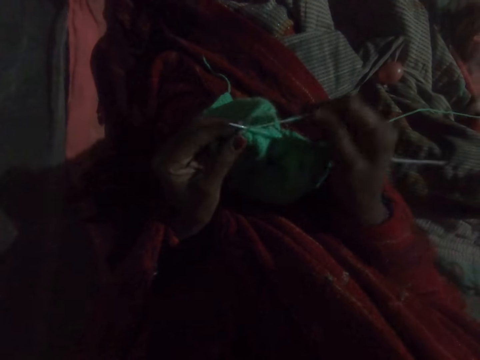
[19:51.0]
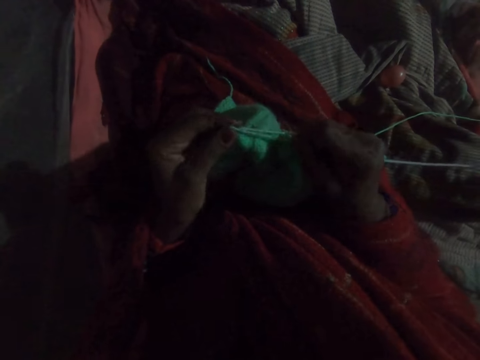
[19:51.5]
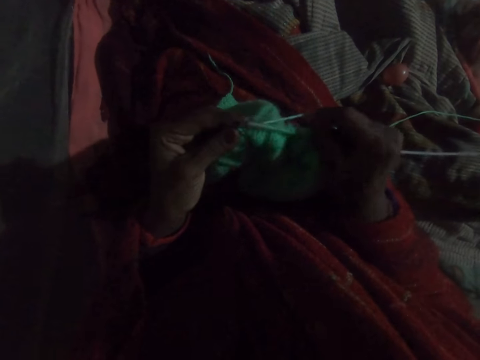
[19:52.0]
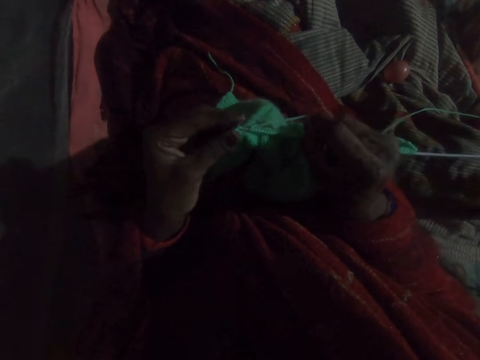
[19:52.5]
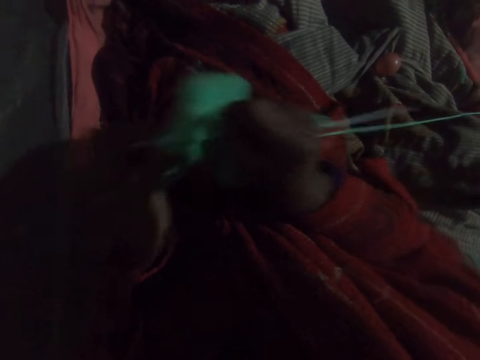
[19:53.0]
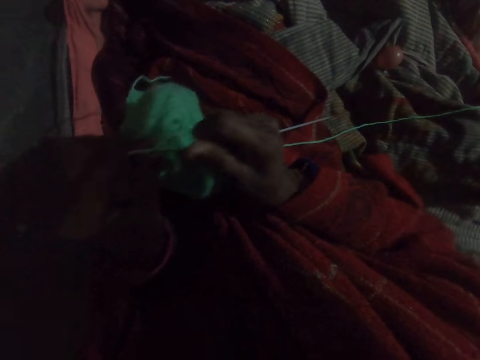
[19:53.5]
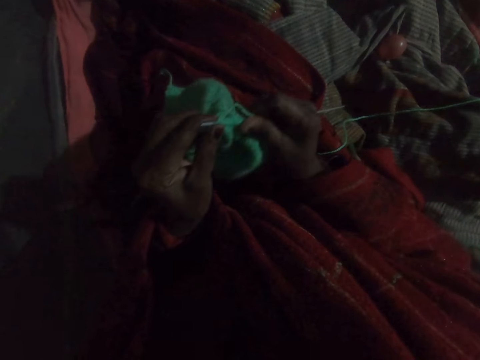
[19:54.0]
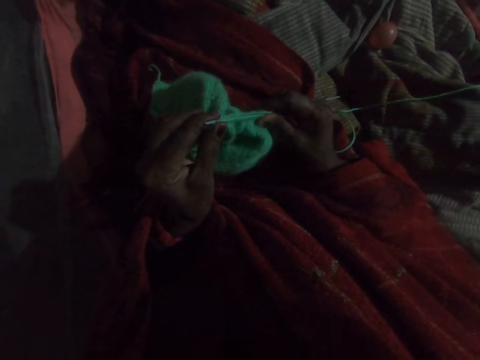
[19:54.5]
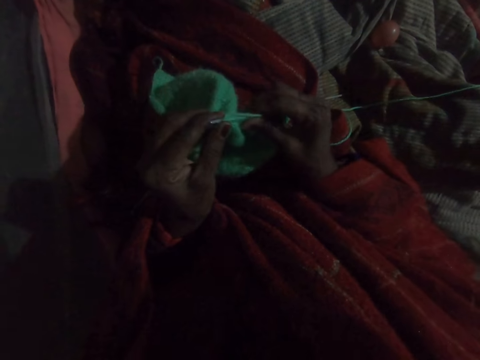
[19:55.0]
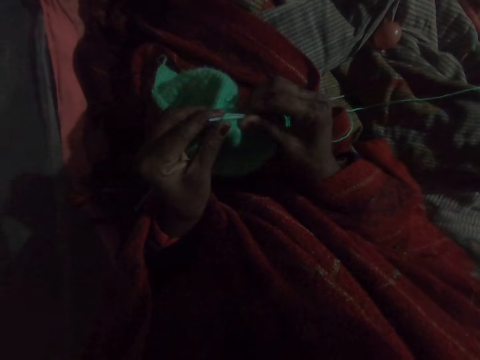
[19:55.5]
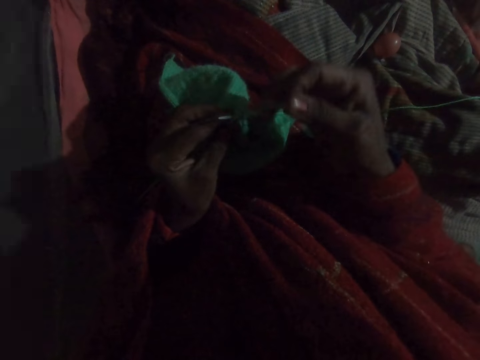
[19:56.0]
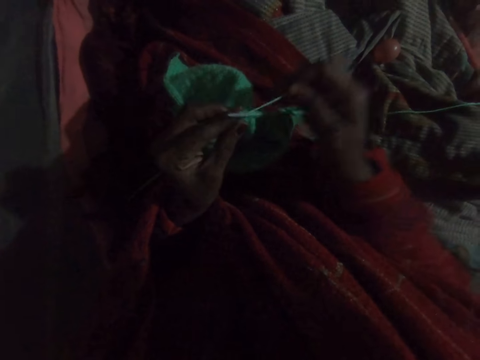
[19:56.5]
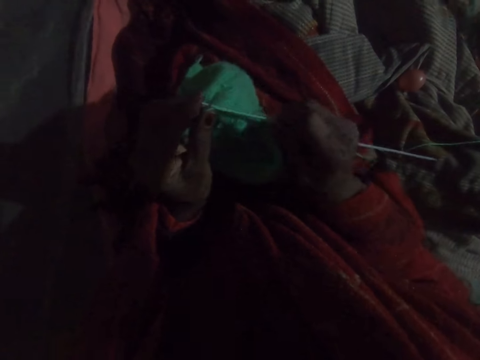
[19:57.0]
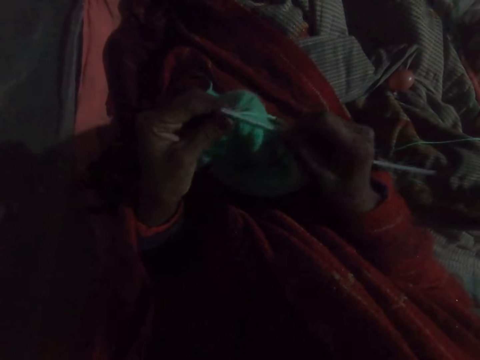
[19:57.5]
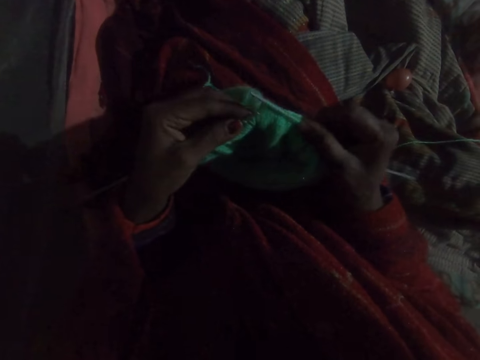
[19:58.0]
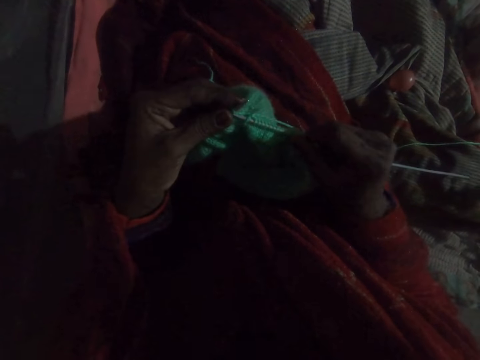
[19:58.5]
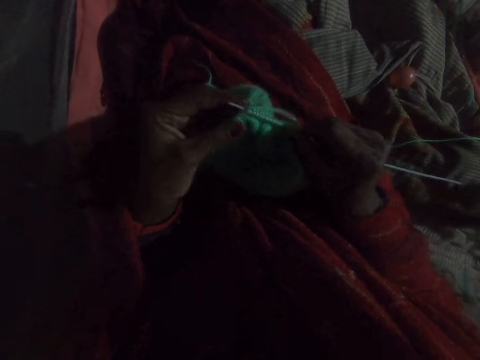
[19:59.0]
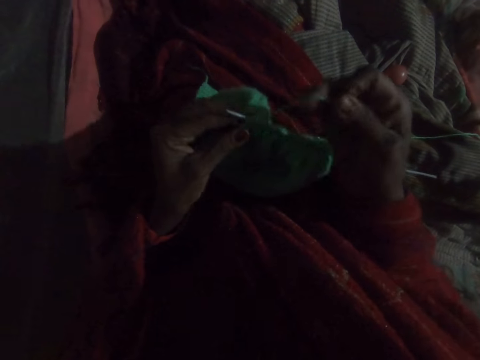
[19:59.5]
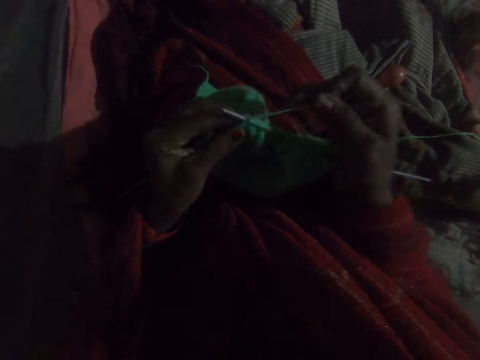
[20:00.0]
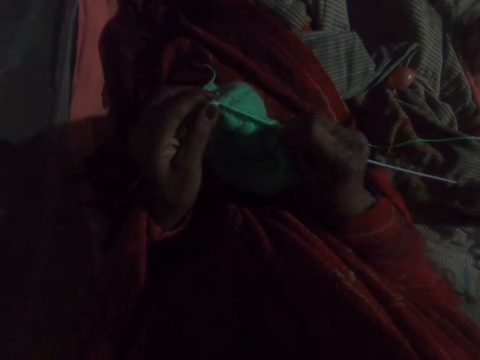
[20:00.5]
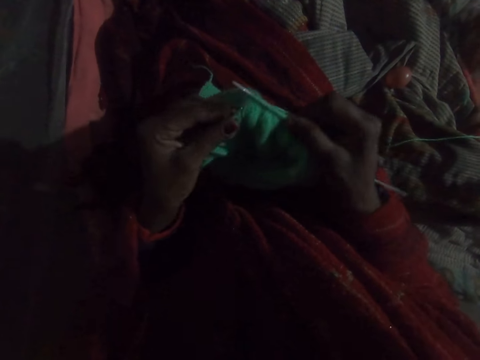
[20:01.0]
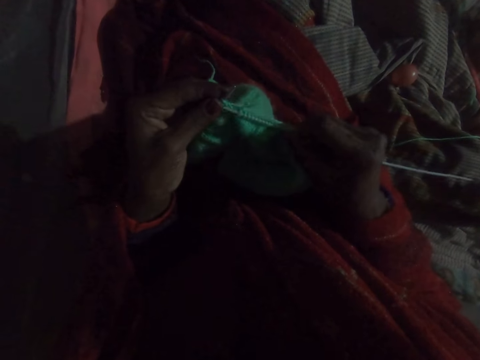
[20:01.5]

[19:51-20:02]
The camera wearer moves the knitted wool towards her left side. She pulls the knitted wool towards her right hand. She knits the wool with the knitting needles.

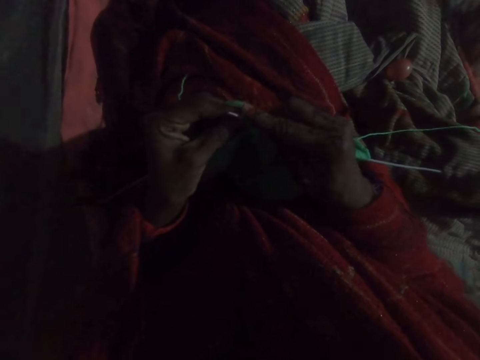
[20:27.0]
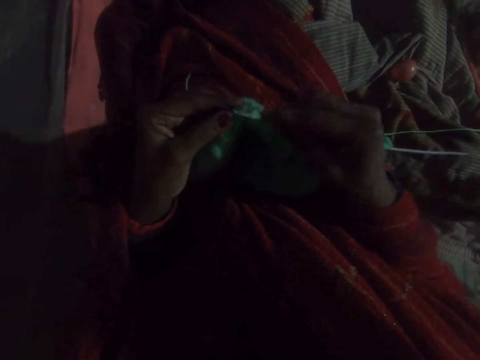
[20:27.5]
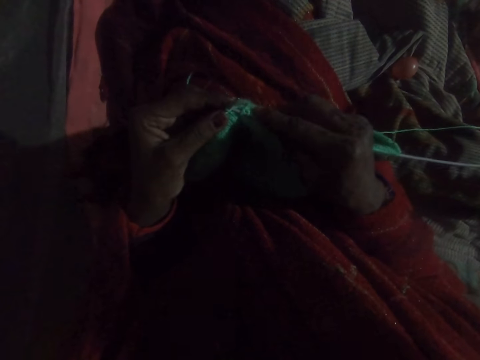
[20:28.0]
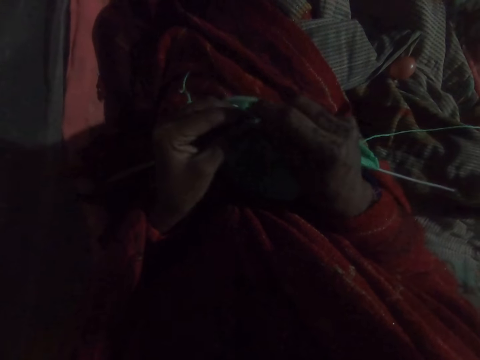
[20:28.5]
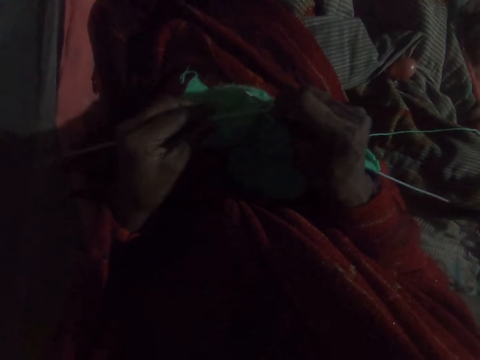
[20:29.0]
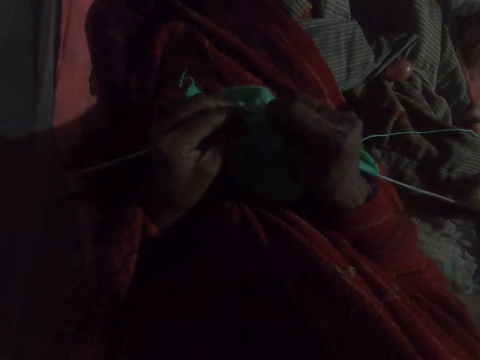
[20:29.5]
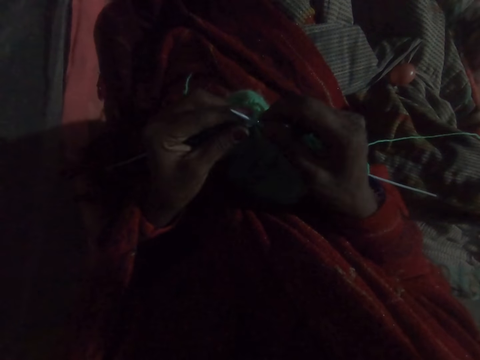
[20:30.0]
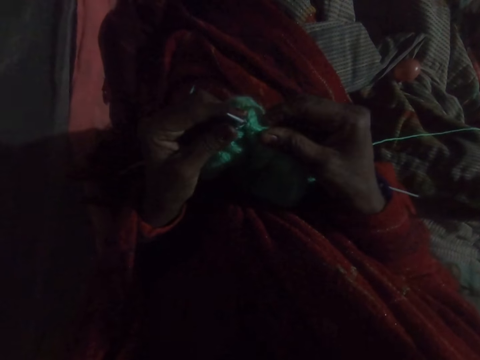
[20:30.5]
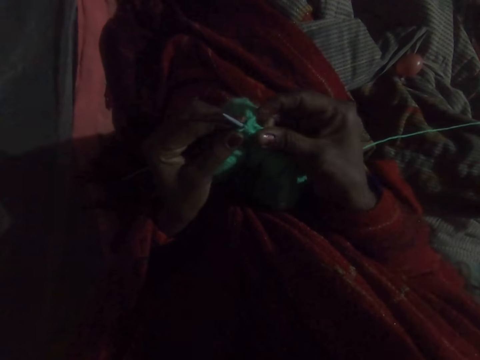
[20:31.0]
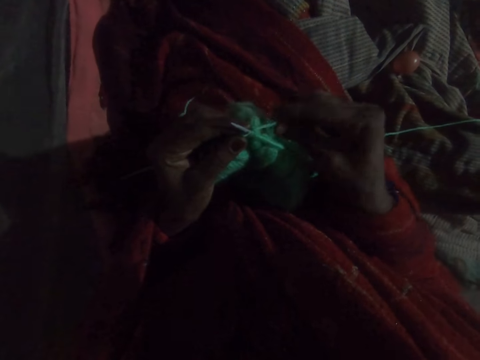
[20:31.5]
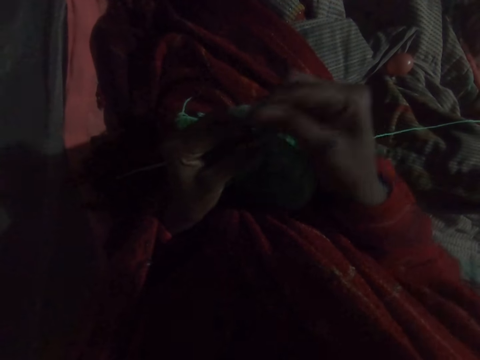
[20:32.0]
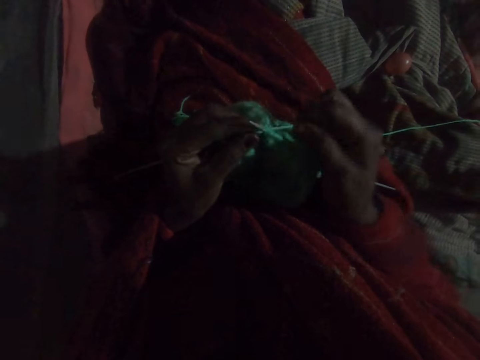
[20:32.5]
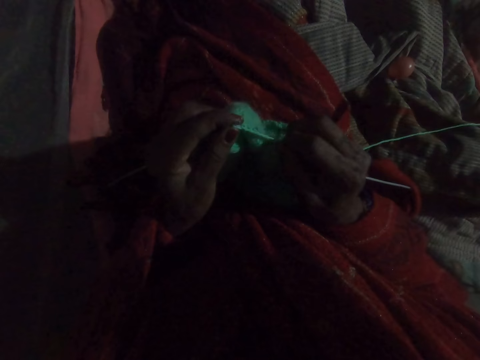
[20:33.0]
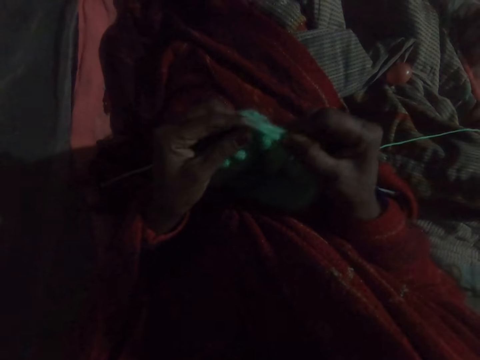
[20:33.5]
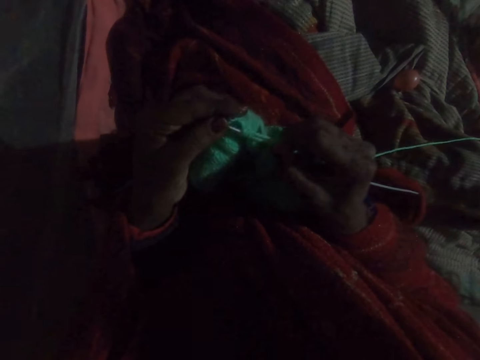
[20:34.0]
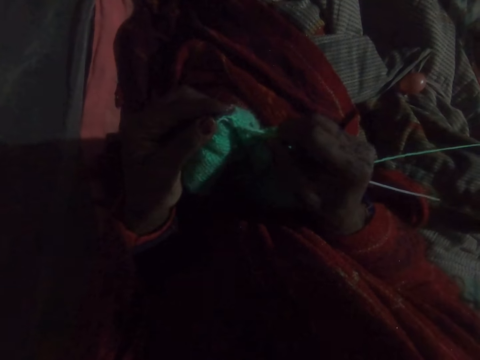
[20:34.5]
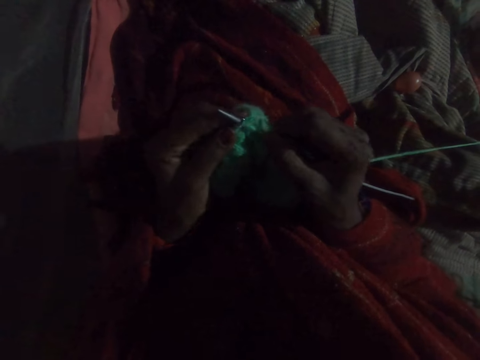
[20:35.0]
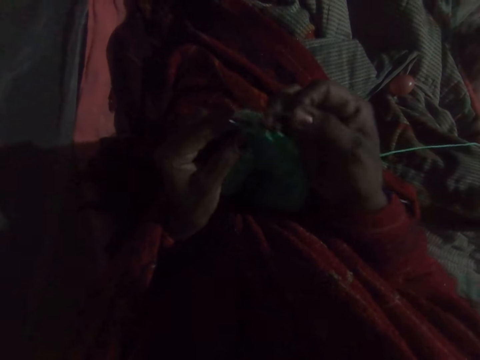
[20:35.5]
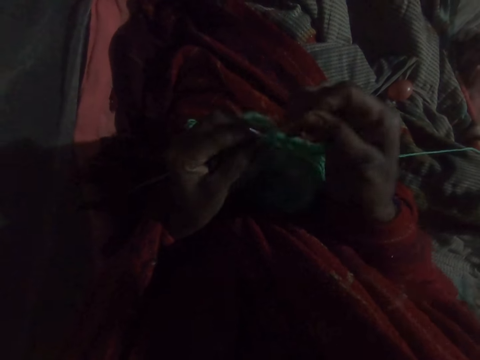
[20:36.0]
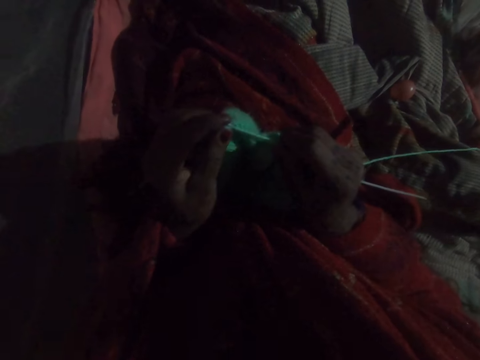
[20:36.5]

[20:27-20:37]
The camera wearer pulls the knitted wool towards her right hand. She knits the wool with the knitting needles.

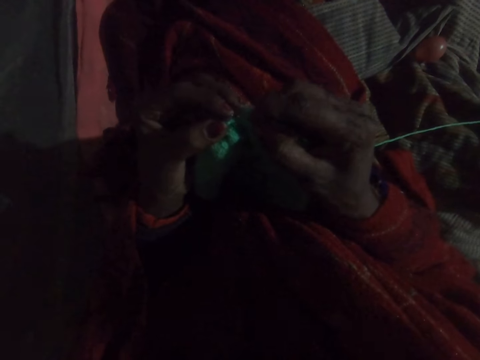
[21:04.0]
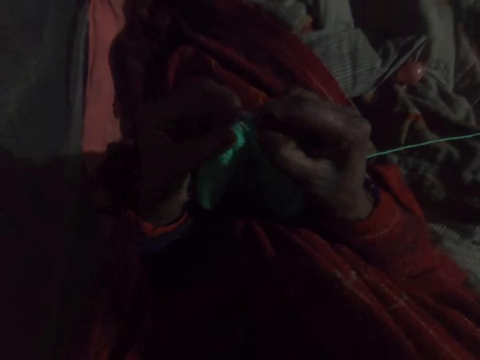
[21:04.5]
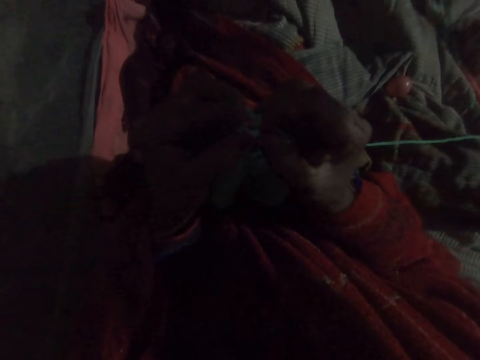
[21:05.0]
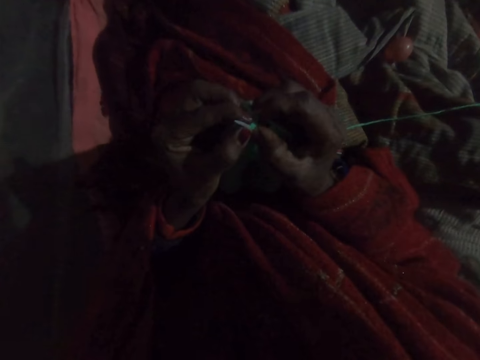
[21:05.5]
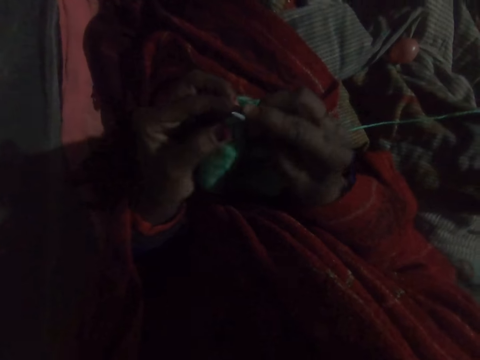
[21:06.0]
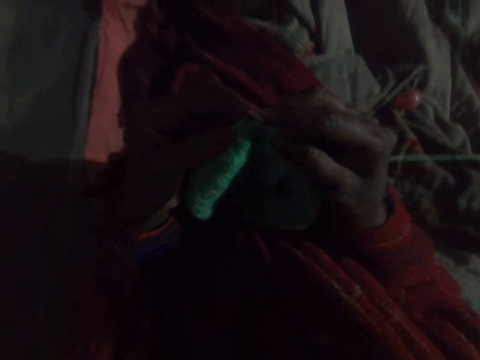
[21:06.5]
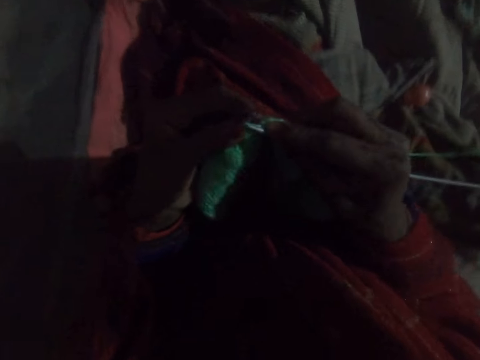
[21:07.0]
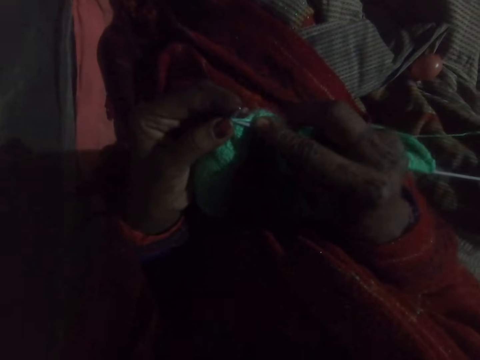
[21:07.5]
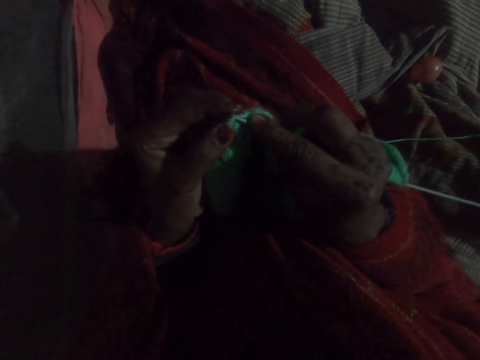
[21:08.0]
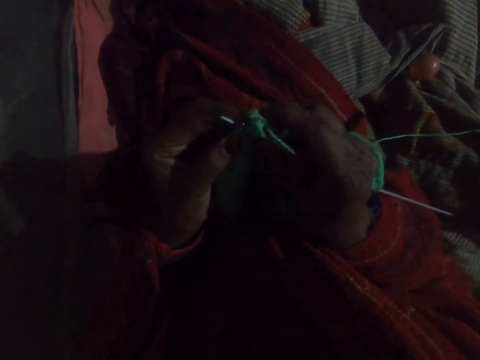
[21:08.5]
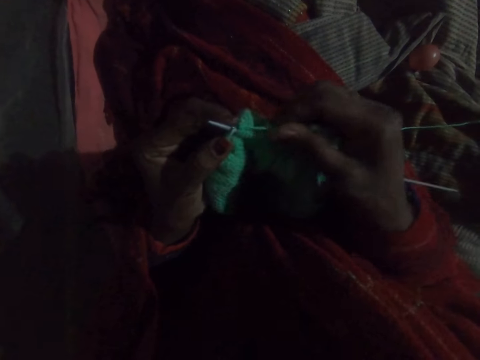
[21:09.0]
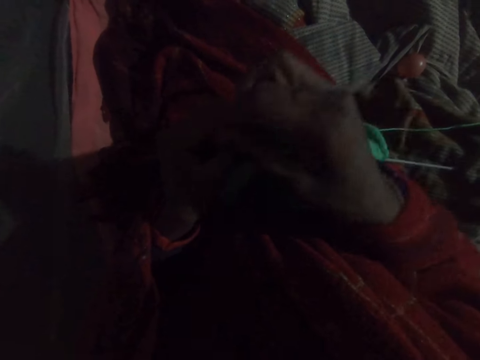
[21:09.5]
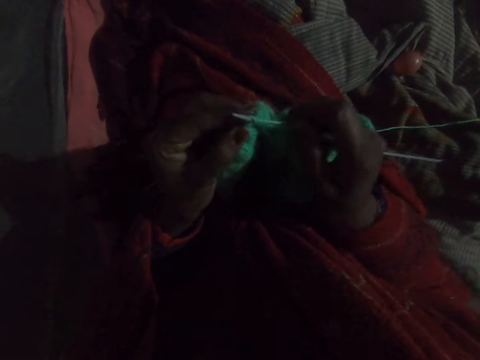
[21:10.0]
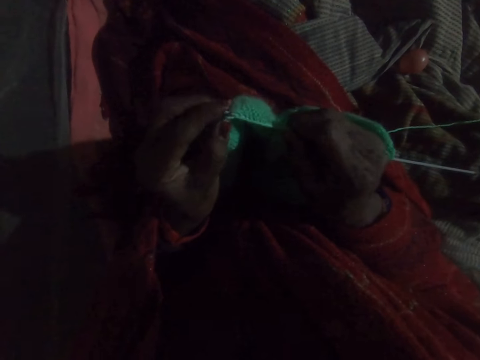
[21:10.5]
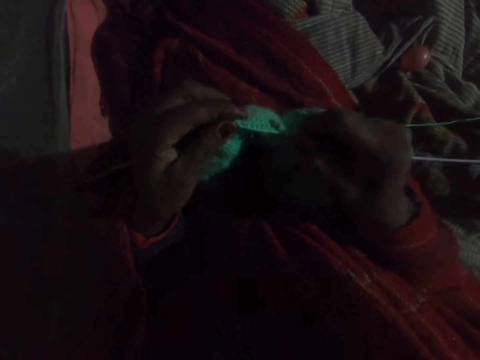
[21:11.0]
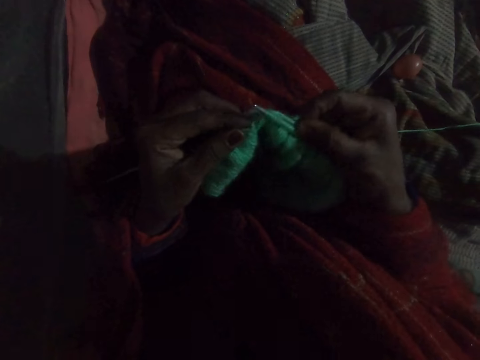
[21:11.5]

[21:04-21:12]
The camera wearer pulls the knitted wool towards her right hand. She knits the wool with the knitting needles.
